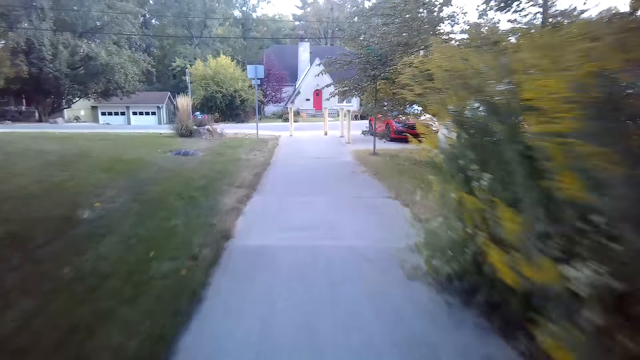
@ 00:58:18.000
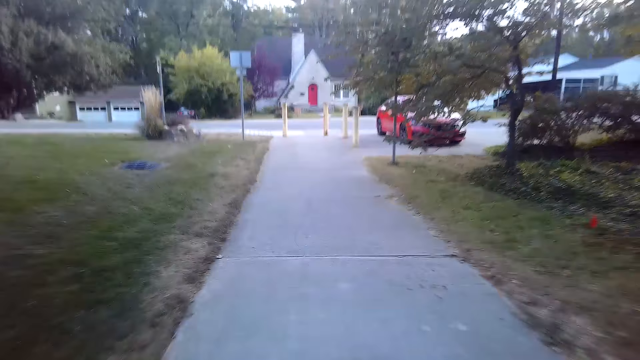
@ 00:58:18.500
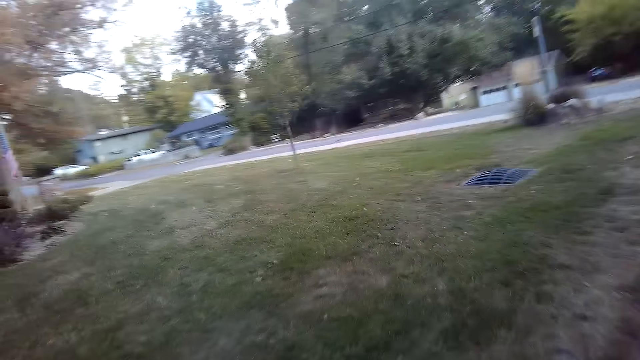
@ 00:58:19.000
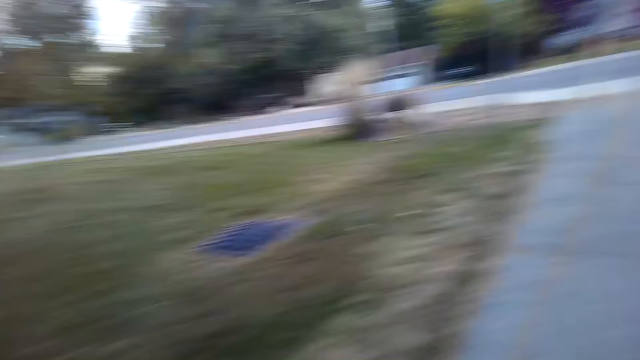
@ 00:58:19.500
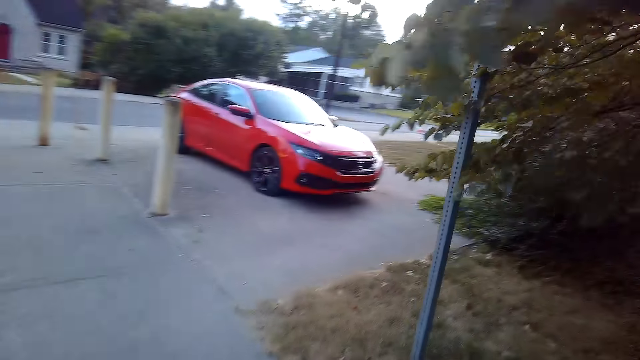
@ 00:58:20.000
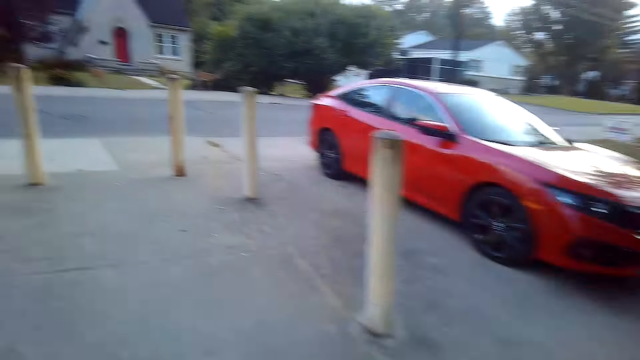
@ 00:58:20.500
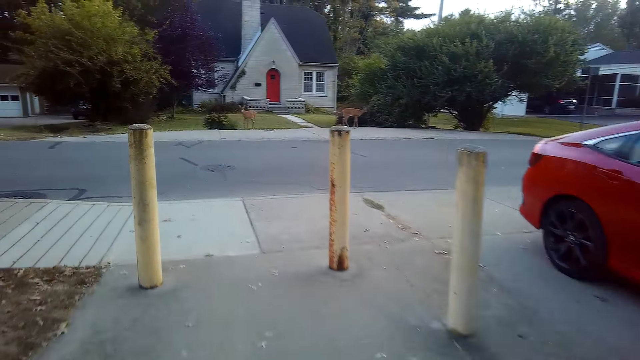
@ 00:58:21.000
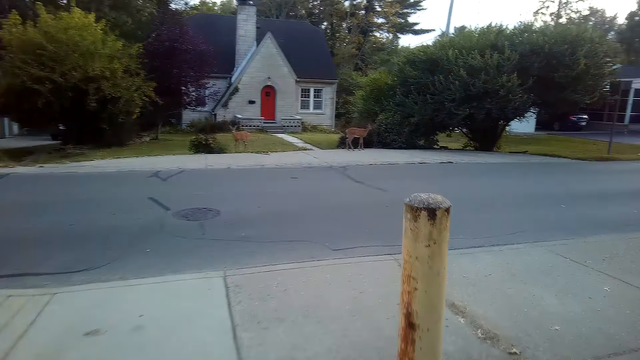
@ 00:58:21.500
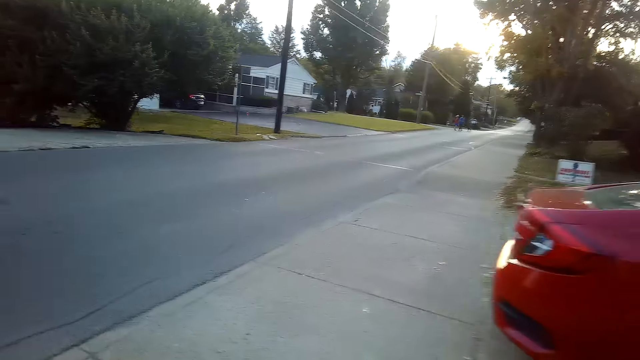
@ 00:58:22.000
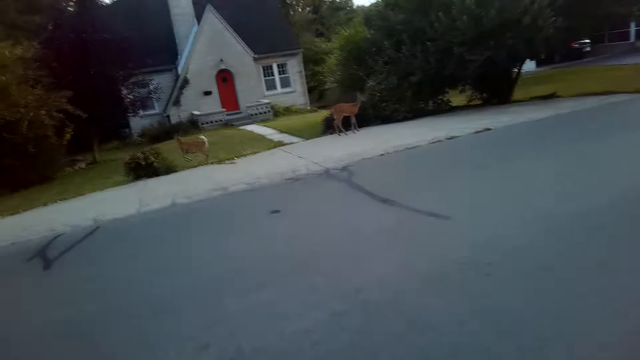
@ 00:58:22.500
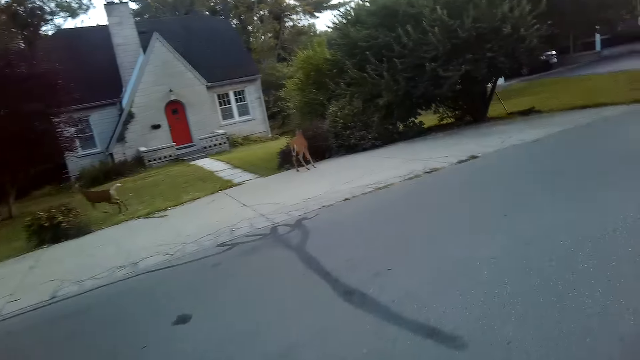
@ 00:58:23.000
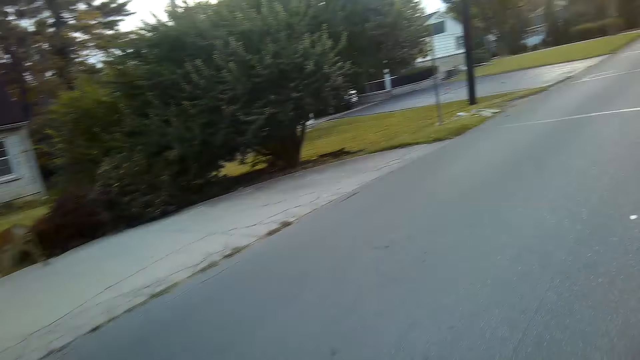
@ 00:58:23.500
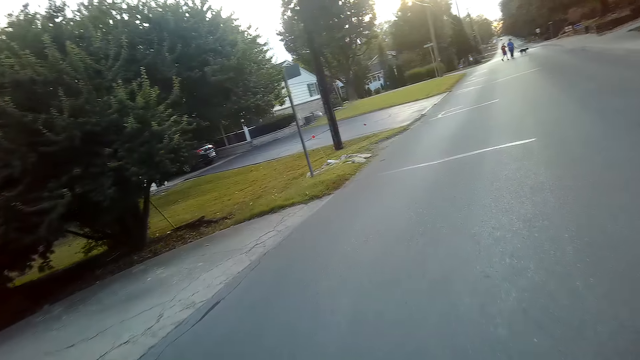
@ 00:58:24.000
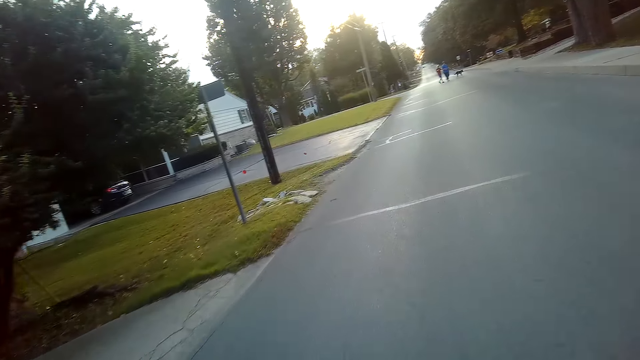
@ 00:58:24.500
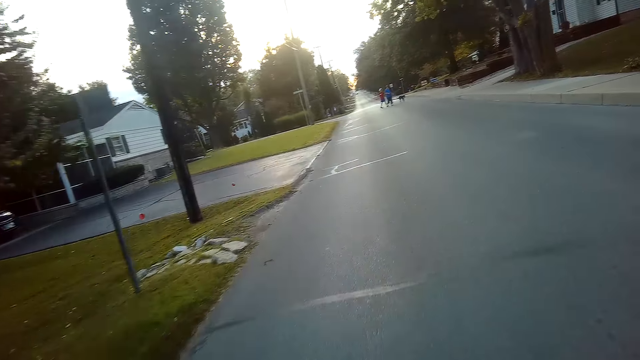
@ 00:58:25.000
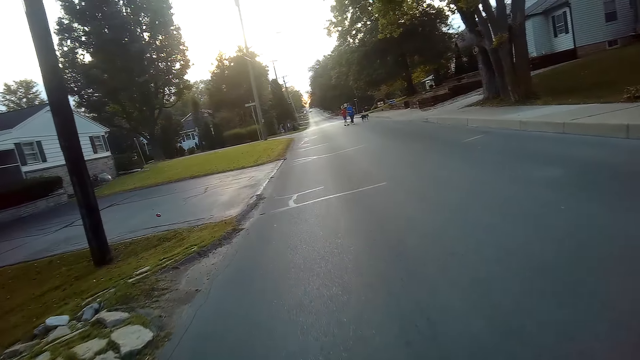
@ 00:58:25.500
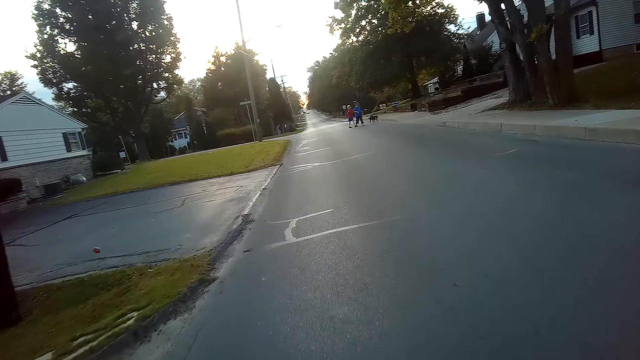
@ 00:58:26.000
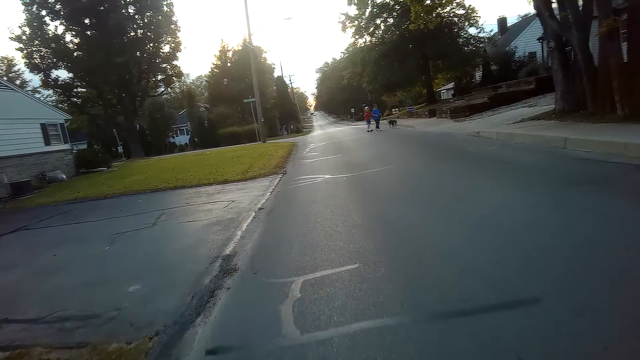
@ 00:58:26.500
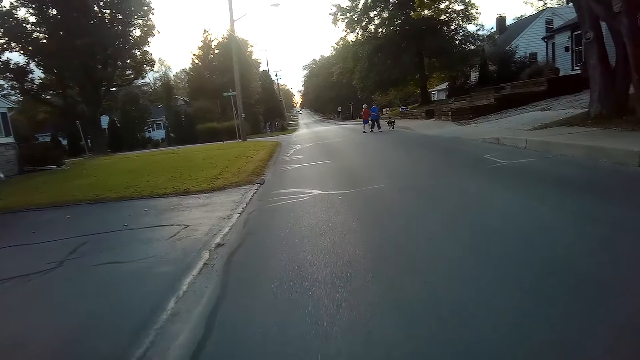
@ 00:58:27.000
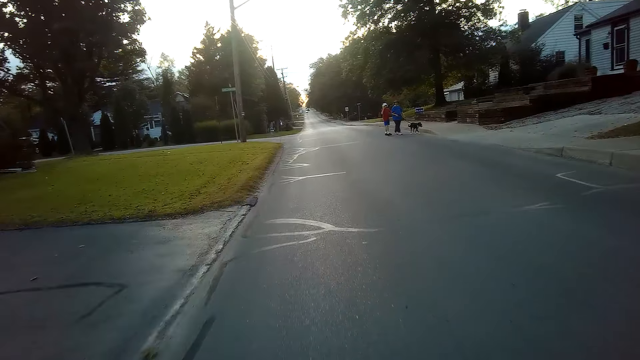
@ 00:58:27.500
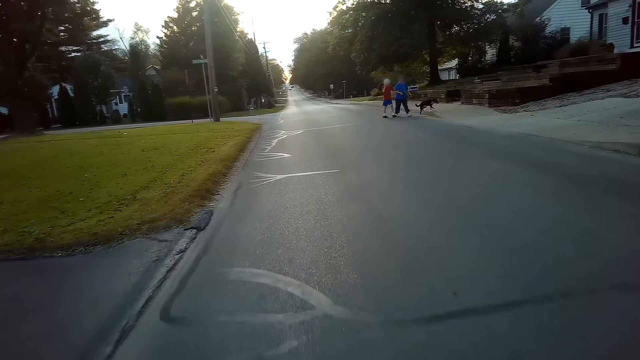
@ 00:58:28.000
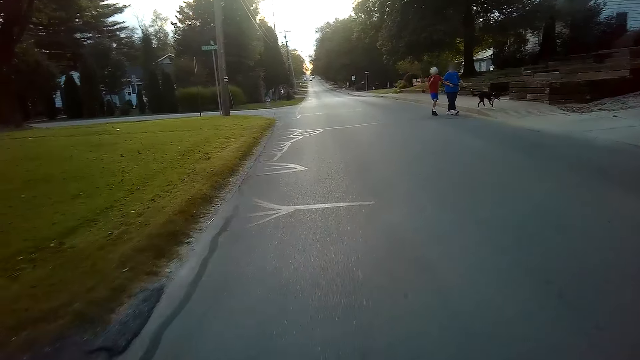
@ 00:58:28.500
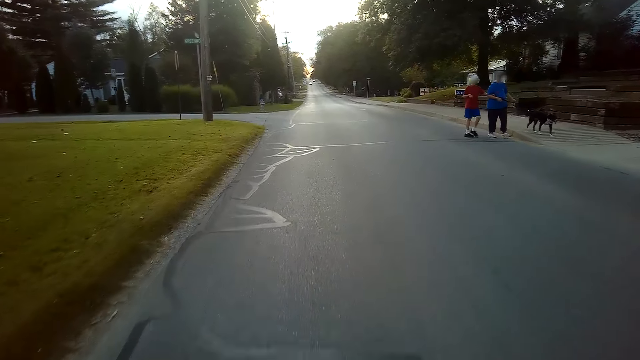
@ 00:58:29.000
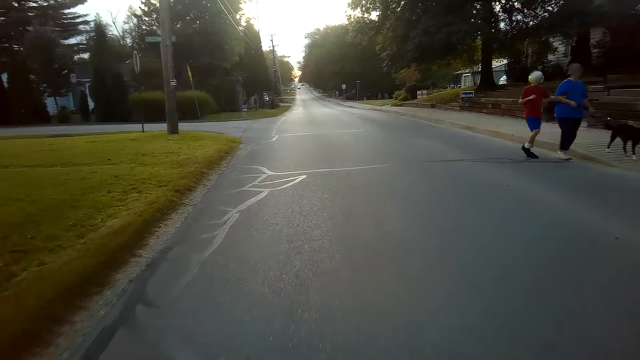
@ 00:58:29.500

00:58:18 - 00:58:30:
The camera wearer looks around. They ride a bicycle on the road.

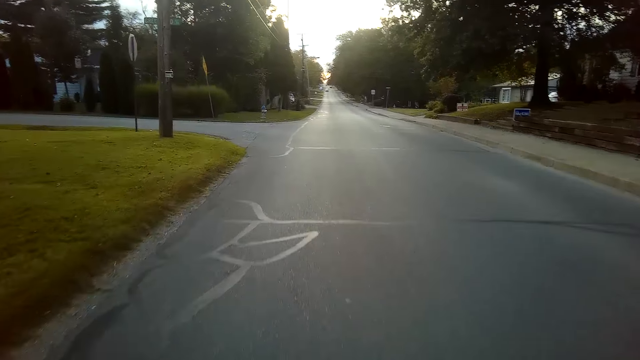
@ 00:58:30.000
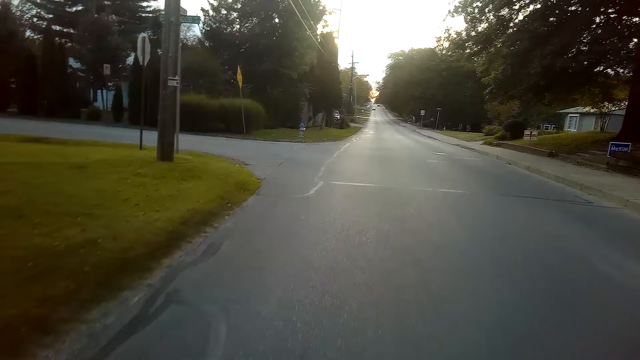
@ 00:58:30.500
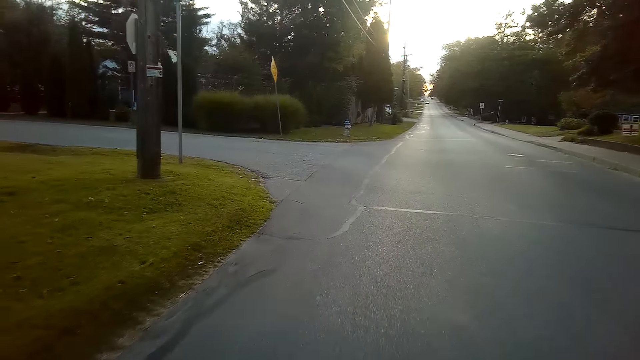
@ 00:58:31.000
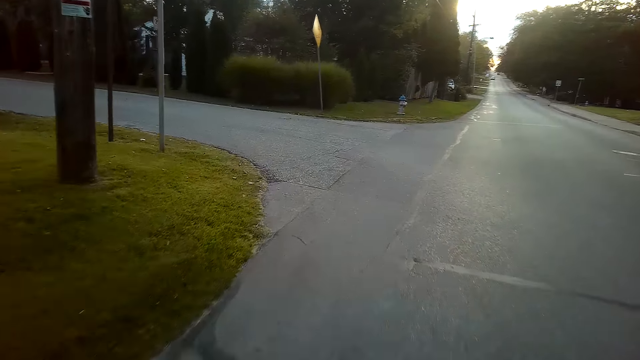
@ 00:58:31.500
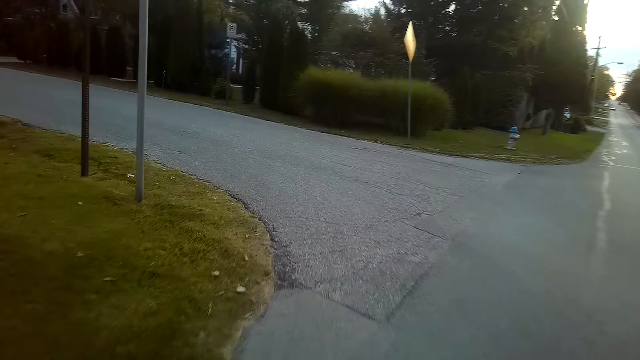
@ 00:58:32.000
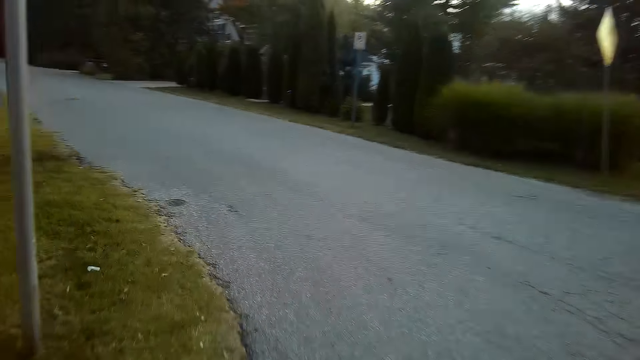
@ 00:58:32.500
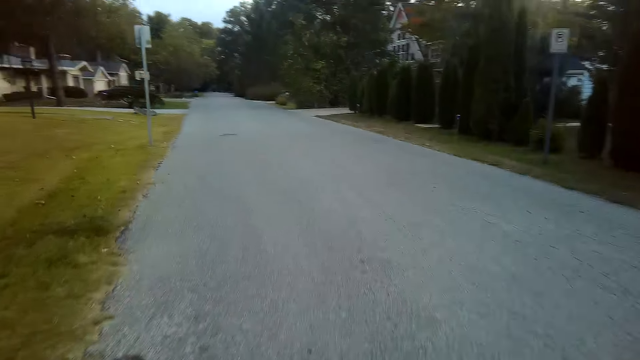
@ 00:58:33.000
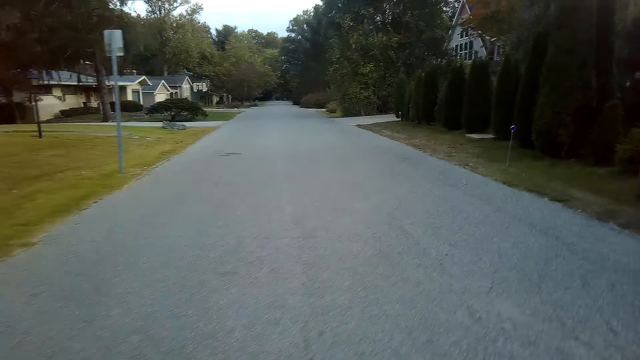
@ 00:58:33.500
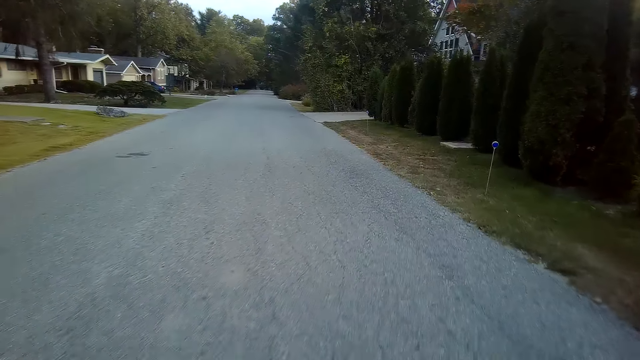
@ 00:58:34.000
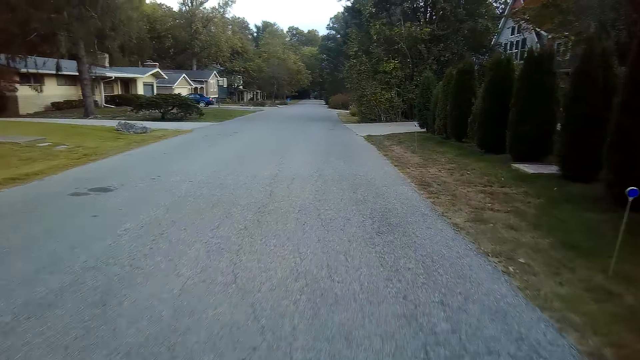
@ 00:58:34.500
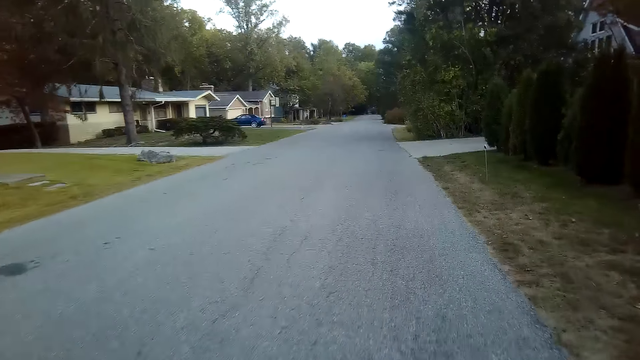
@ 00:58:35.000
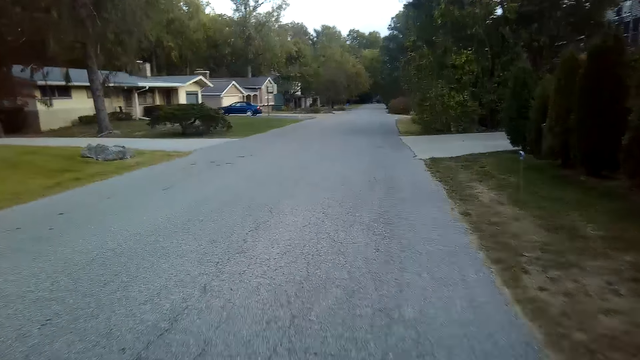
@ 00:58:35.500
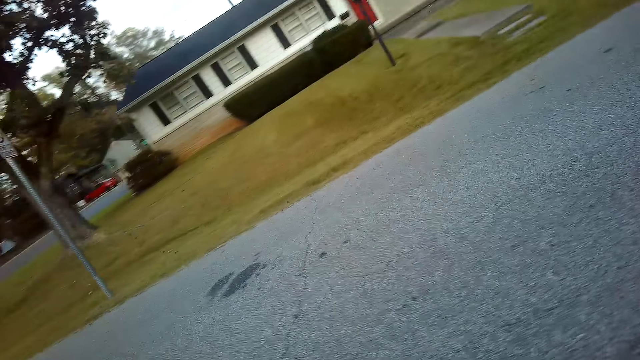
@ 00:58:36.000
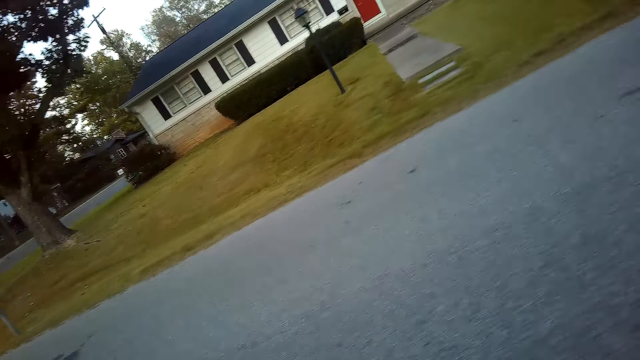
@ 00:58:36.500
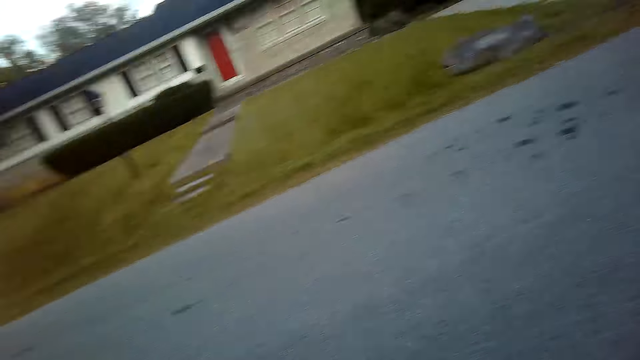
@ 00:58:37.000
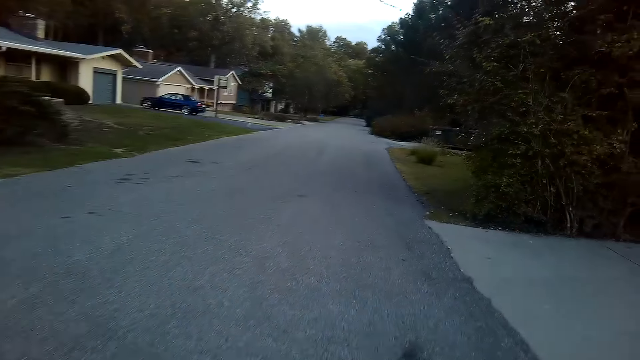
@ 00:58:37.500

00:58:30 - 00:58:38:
The camera wearer looks around.
